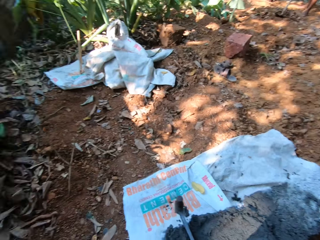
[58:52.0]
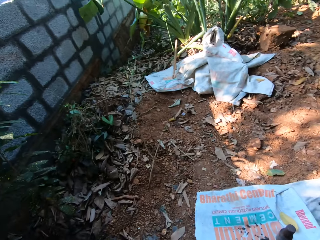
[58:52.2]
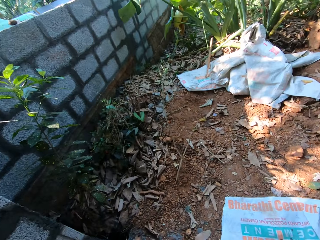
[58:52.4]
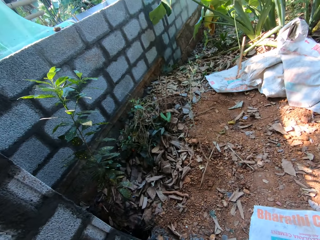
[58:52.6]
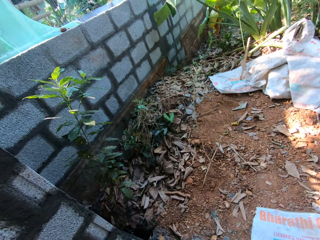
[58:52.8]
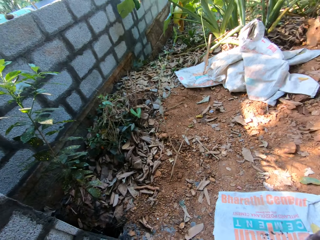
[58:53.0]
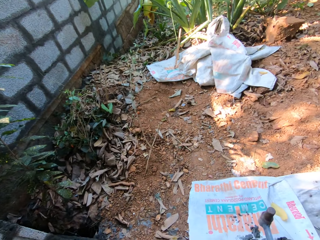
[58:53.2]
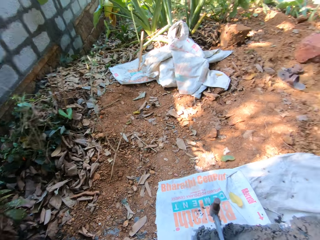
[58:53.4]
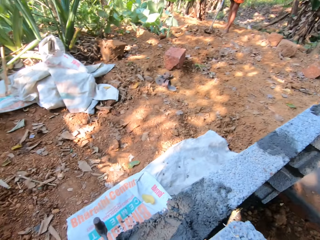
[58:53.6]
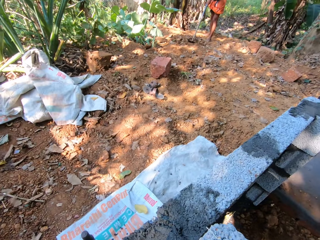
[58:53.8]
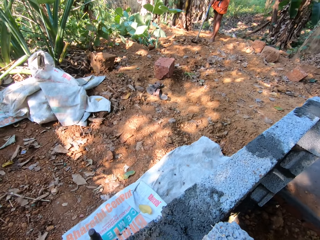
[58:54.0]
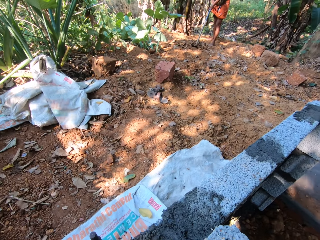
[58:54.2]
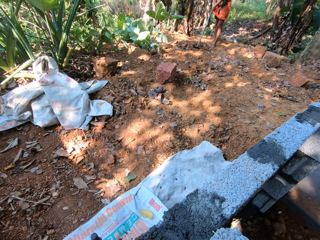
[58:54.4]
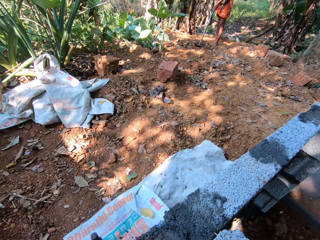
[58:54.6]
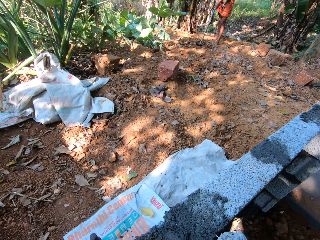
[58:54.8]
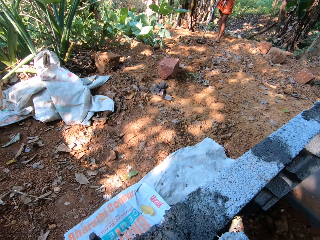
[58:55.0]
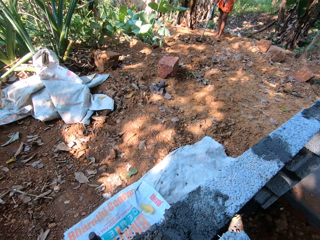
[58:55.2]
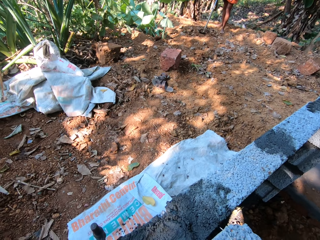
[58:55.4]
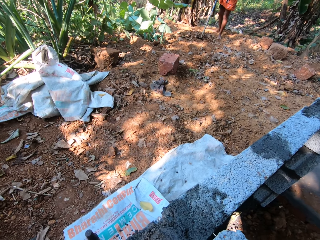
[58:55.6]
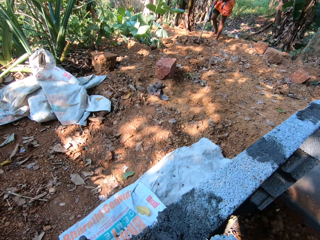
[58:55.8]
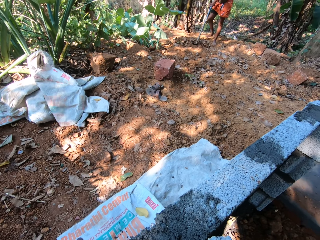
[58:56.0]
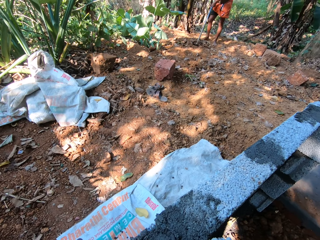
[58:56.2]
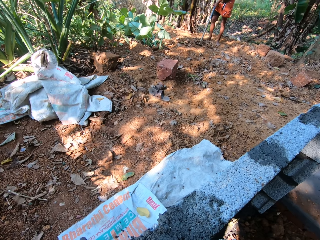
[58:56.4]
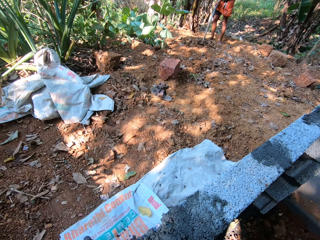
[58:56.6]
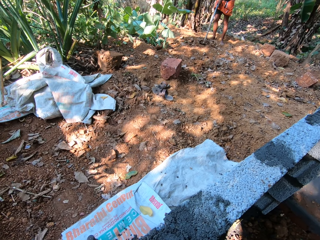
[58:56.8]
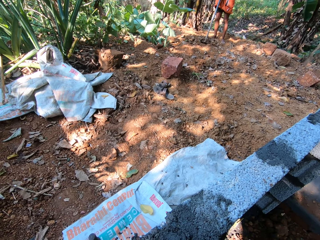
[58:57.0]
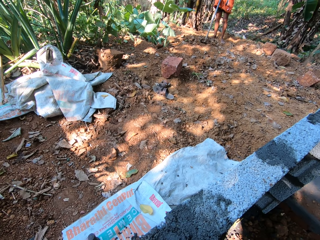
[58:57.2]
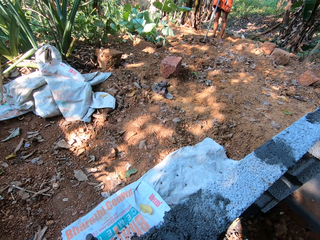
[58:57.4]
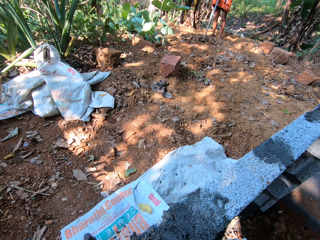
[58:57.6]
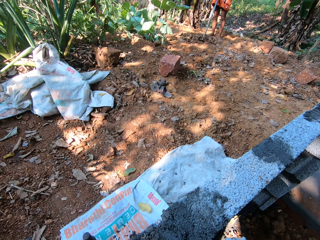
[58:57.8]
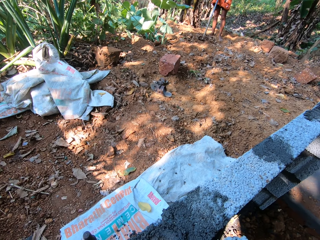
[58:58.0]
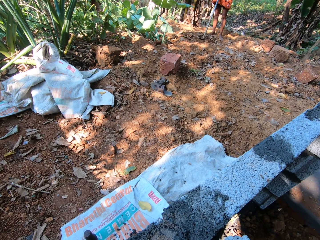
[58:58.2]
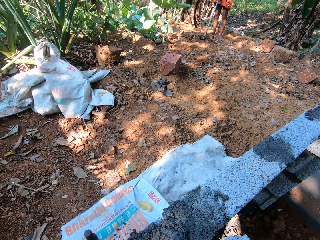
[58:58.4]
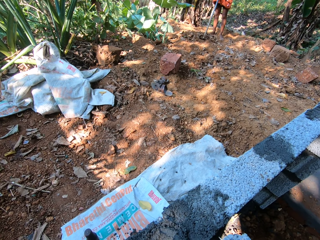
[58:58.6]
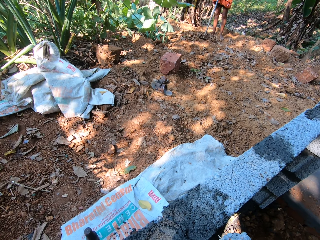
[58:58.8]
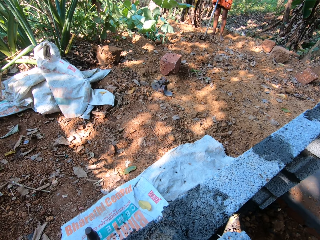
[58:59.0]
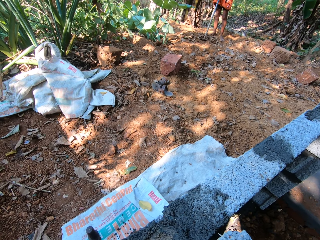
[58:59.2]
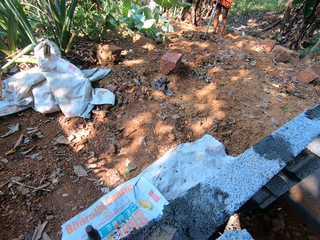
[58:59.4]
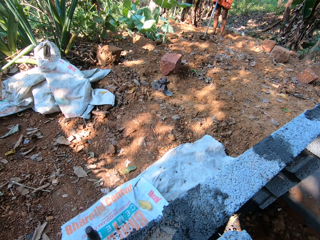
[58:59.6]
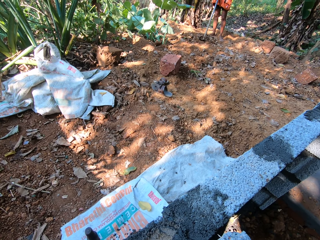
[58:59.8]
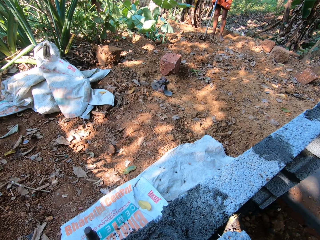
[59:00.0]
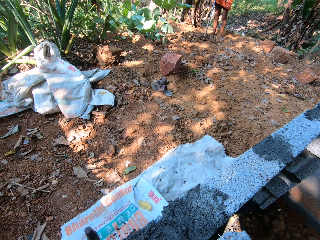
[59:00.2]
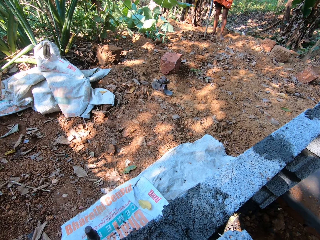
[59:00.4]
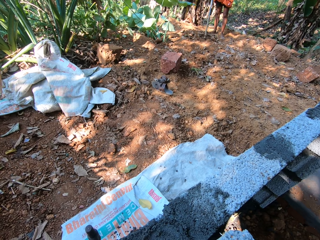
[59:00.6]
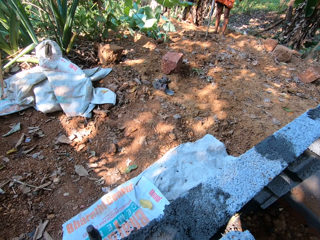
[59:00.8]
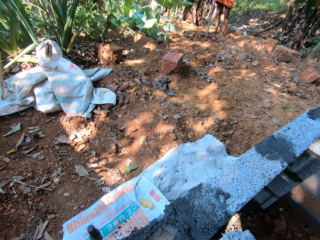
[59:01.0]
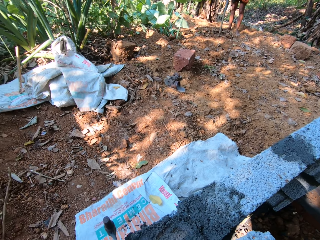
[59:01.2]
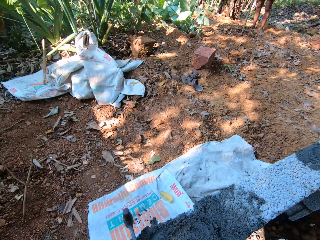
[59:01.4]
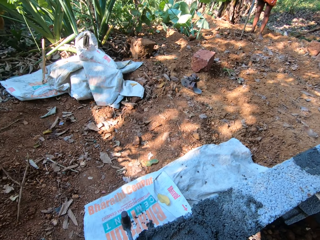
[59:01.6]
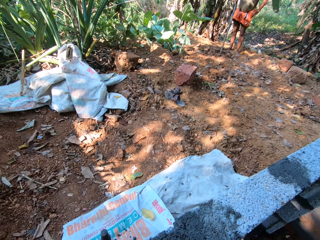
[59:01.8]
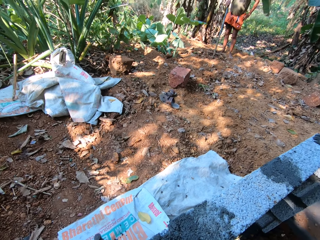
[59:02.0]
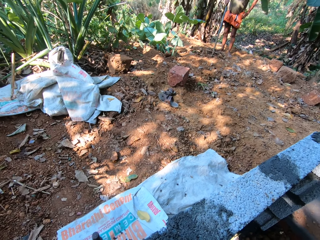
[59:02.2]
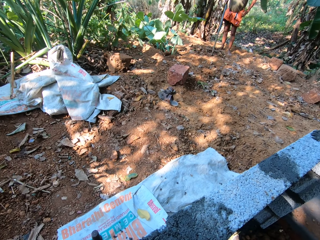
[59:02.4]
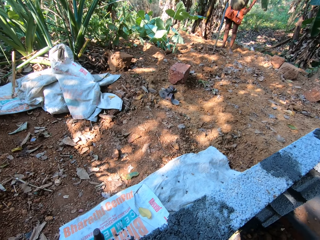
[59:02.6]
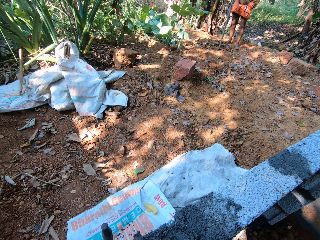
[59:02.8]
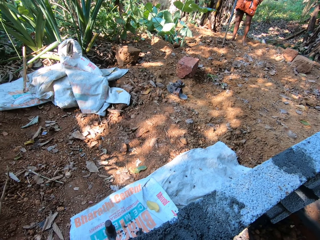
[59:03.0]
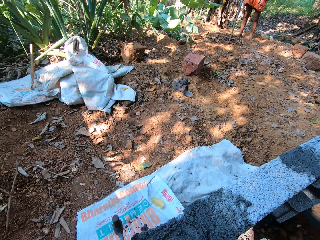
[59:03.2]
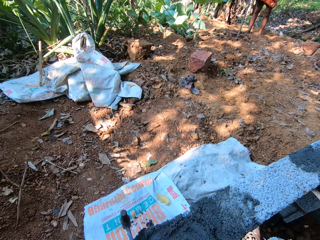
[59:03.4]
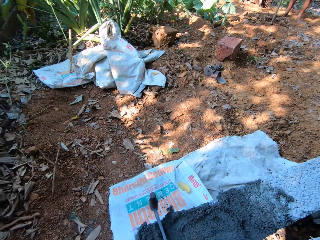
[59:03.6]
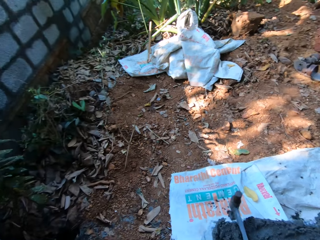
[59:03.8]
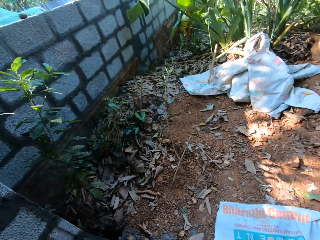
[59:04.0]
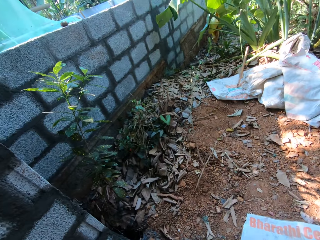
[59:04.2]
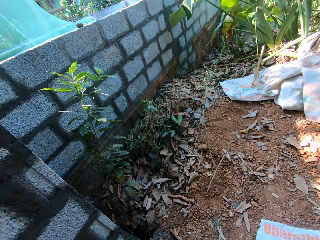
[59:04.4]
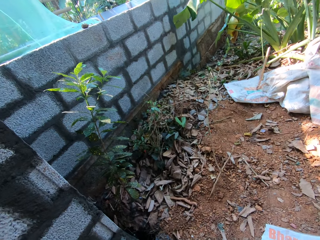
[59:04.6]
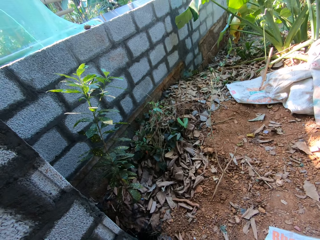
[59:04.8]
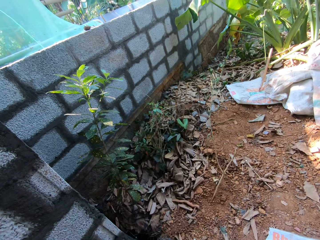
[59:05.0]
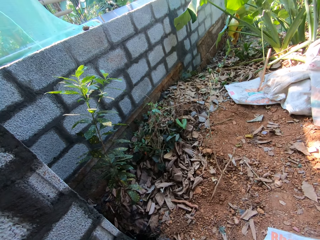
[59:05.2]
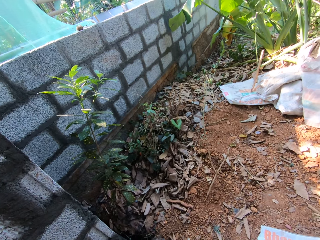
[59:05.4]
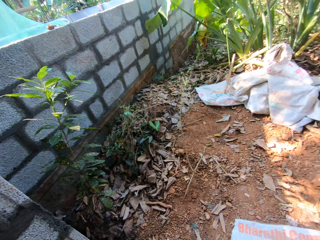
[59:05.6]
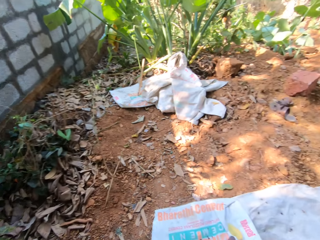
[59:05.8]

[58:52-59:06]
The man holds the hoe on the ground with both hands. The man holds the hoe on the ground with his right hand.

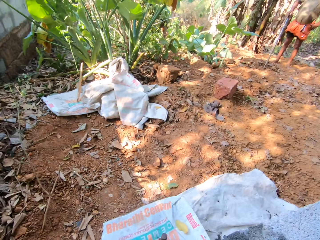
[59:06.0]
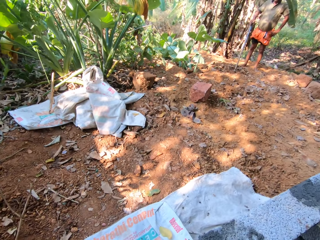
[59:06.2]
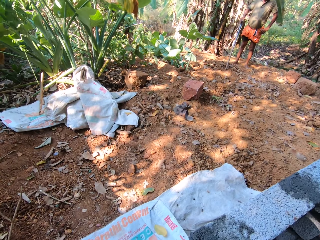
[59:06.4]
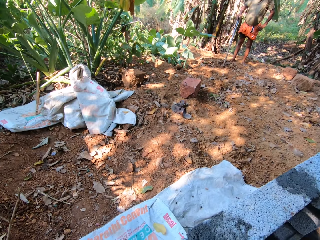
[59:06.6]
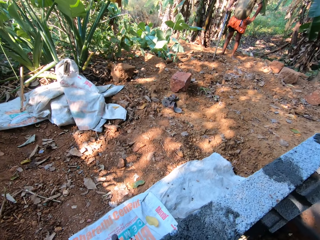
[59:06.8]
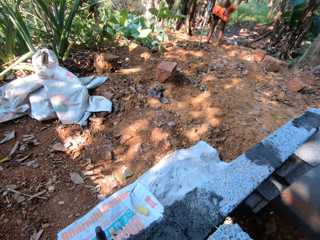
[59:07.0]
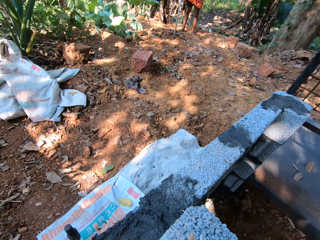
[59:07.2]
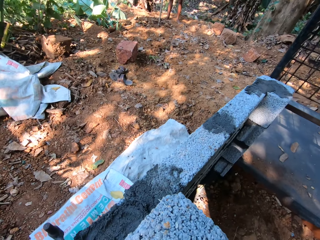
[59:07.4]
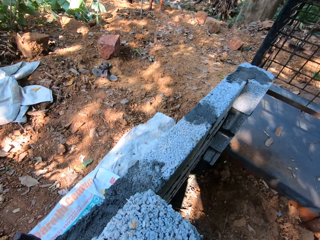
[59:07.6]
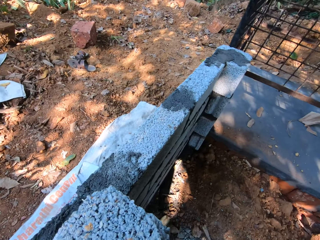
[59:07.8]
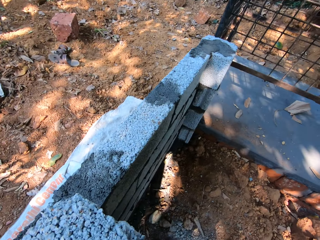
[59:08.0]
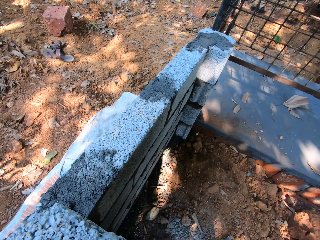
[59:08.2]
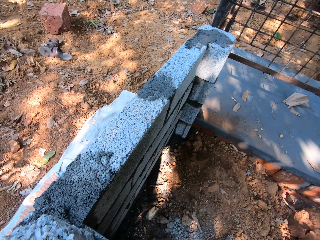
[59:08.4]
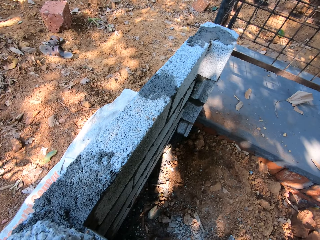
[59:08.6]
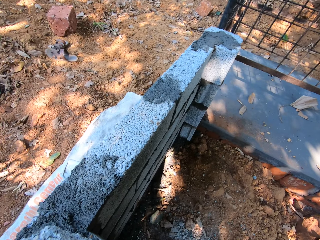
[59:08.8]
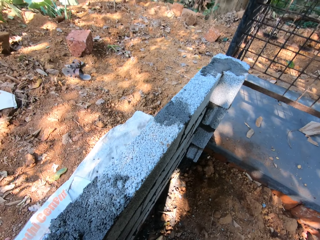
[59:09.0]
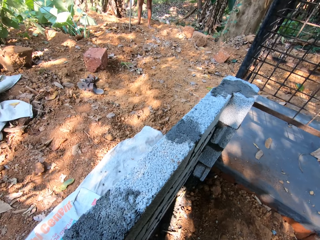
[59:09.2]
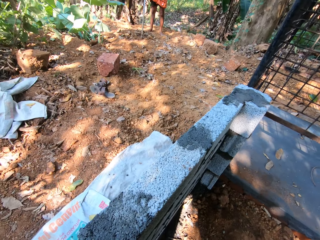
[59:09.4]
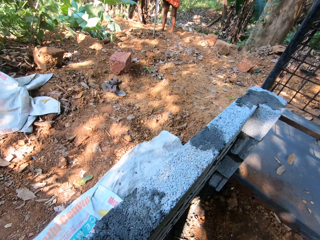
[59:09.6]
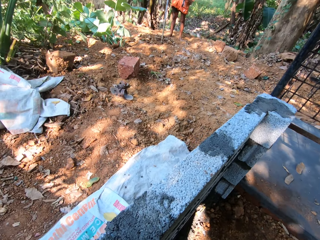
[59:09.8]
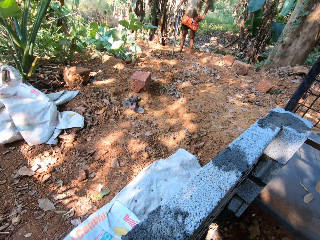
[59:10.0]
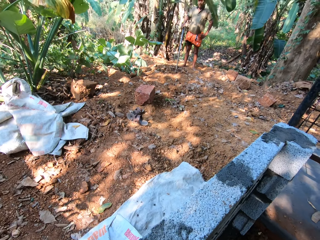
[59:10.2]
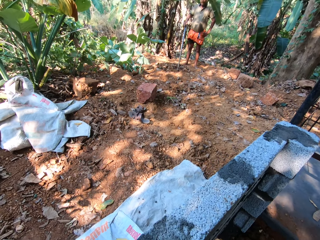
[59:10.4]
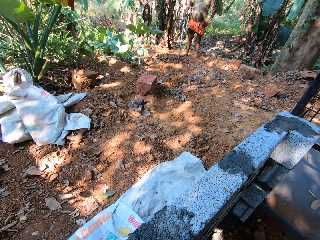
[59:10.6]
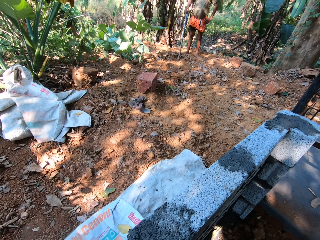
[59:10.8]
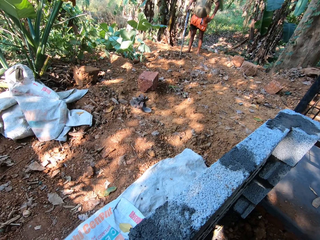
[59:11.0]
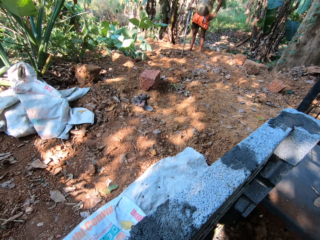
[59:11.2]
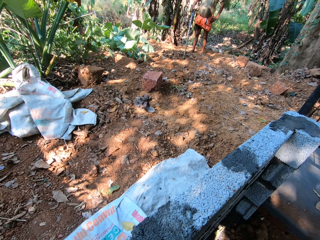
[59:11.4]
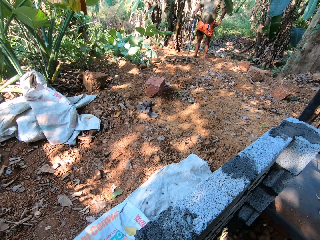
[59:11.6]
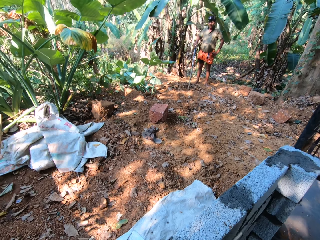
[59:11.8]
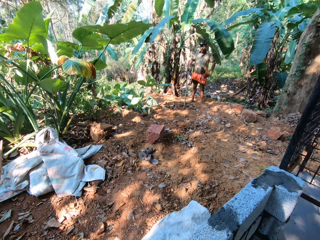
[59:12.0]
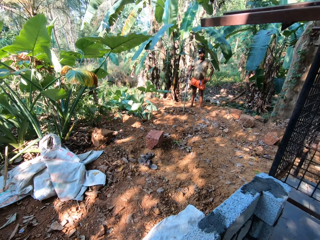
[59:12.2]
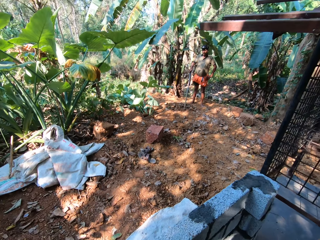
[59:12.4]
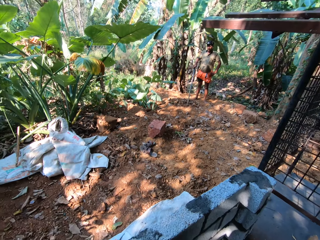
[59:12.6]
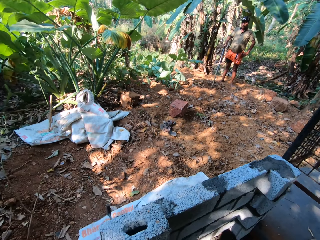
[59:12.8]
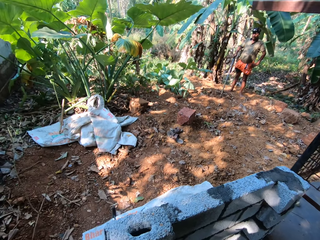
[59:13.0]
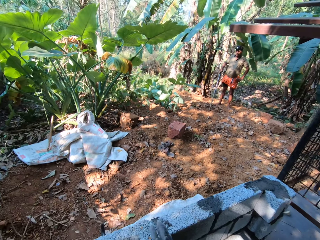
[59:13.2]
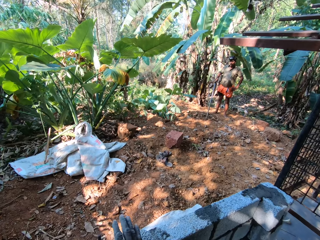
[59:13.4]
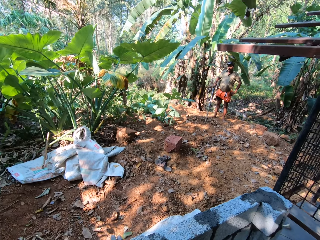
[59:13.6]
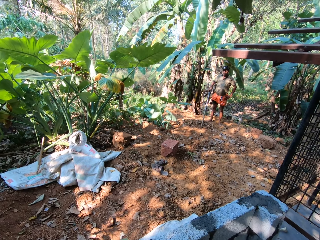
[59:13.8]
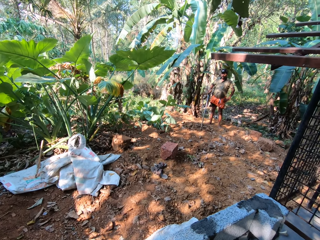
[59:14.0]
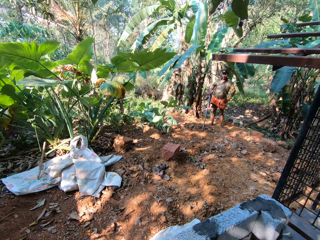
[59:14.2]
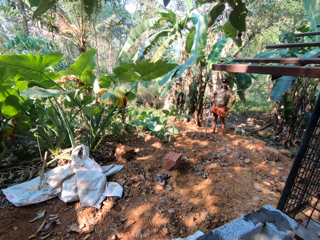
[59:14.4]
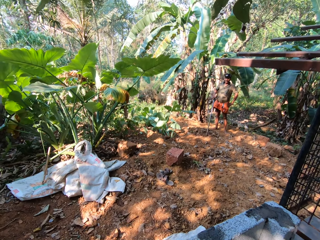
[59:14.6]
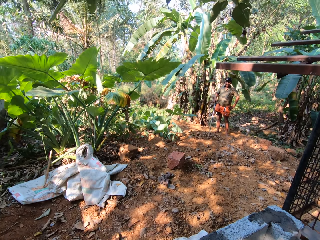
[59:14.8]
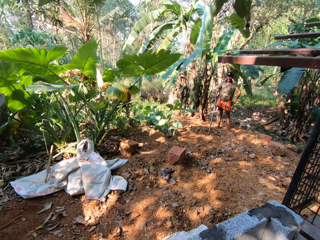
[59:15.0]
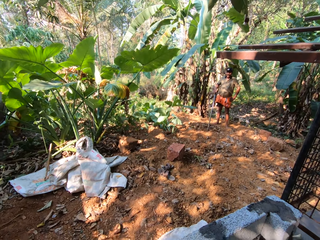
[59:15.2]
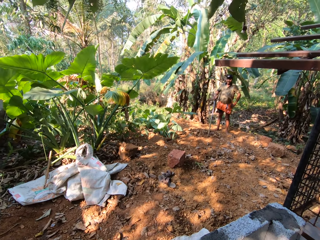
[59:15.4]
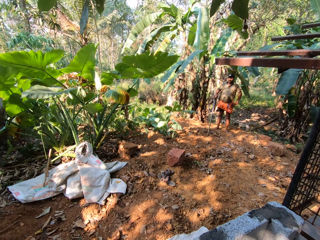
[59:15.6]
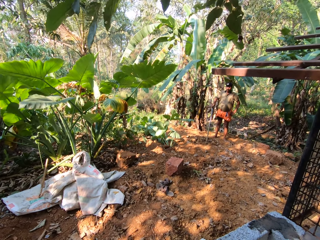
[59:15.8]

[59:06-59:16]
The camera wearer looks around.
